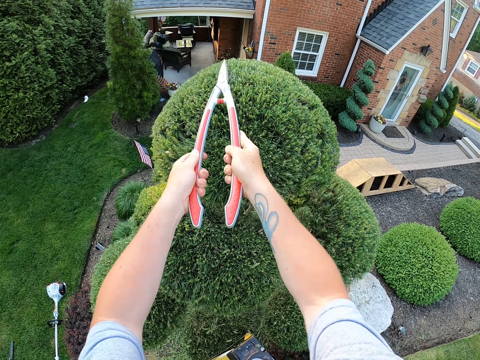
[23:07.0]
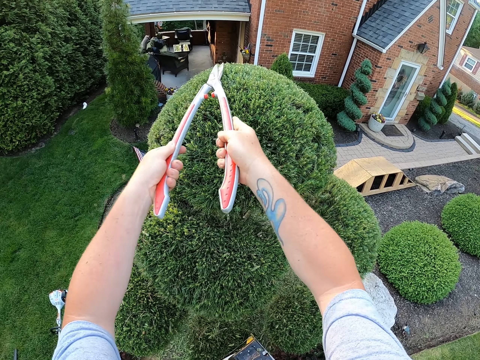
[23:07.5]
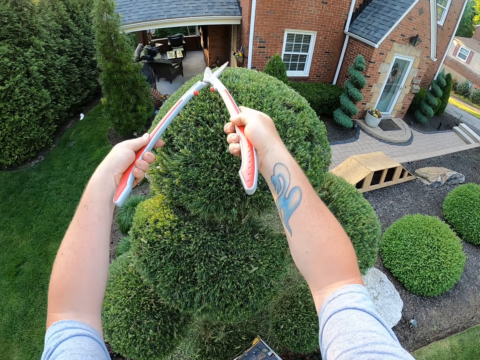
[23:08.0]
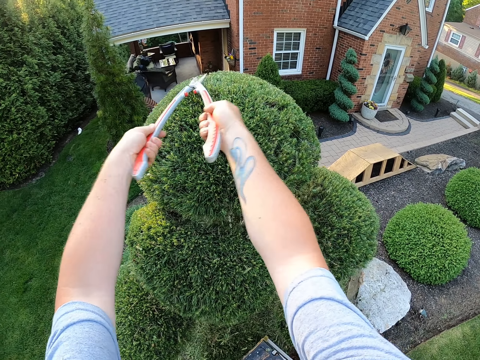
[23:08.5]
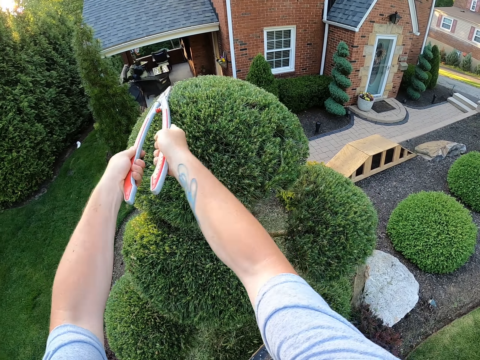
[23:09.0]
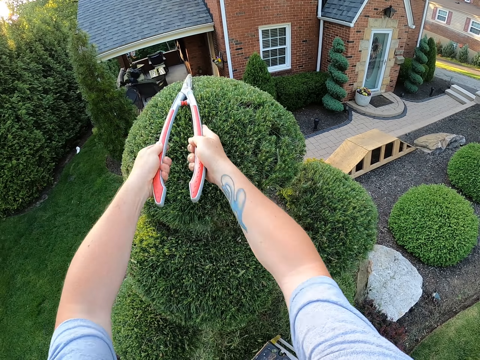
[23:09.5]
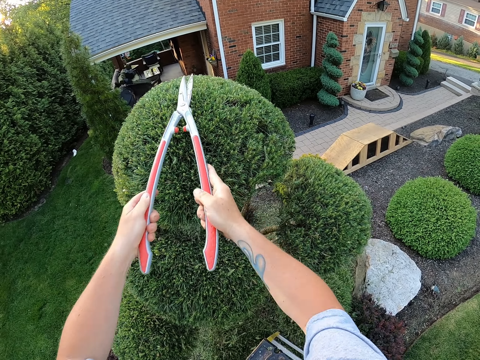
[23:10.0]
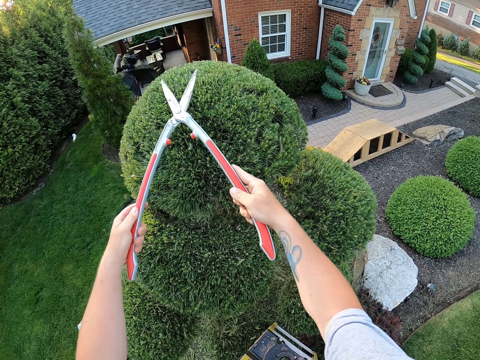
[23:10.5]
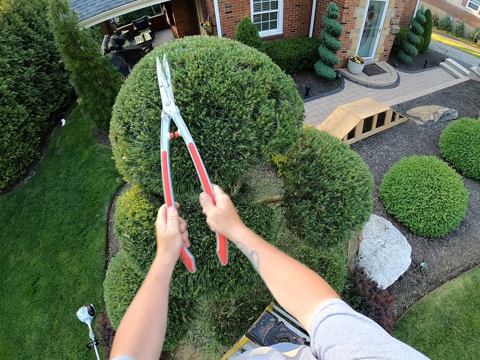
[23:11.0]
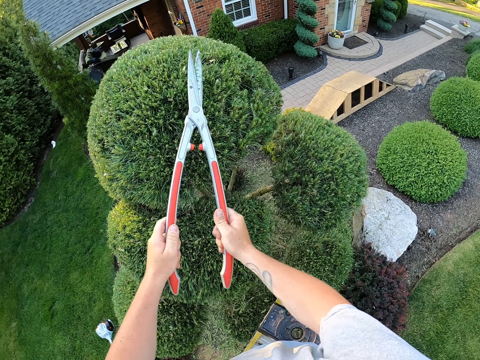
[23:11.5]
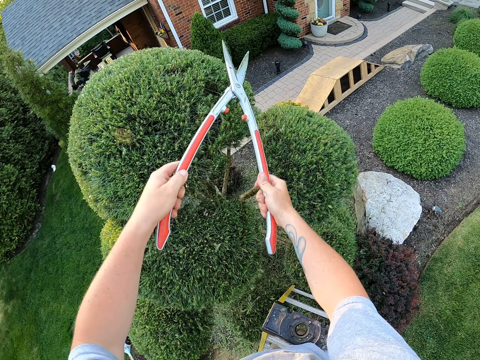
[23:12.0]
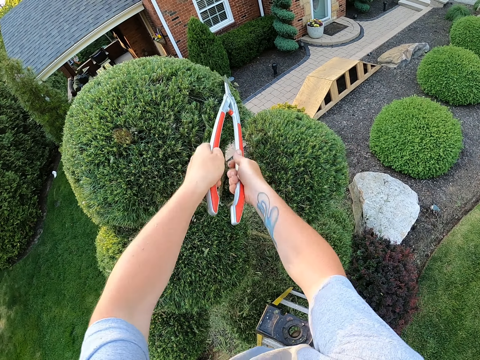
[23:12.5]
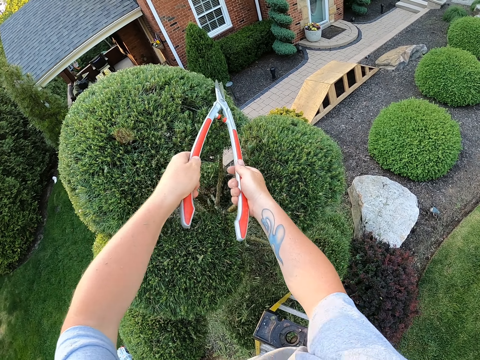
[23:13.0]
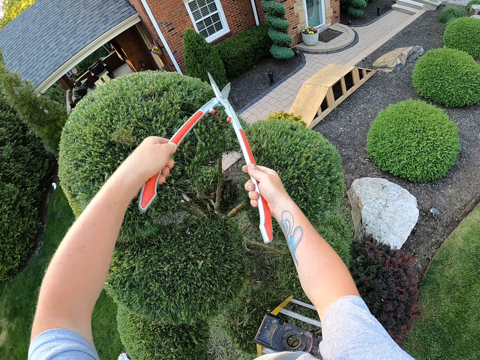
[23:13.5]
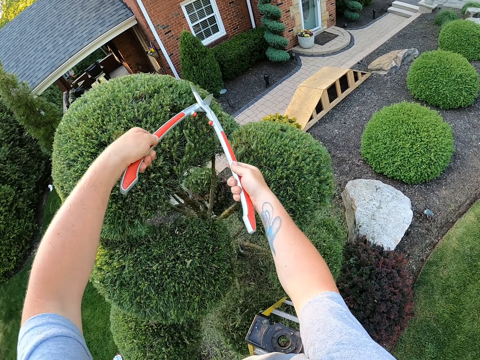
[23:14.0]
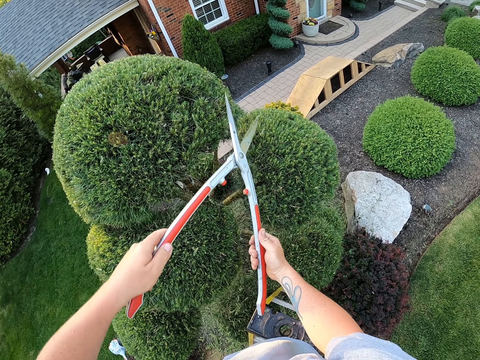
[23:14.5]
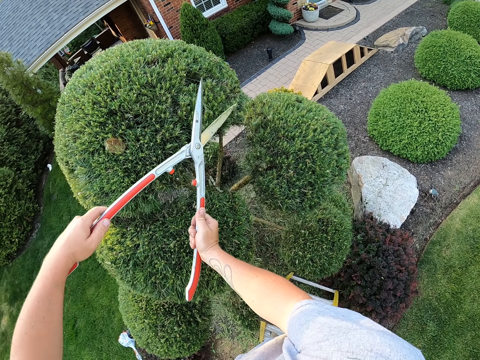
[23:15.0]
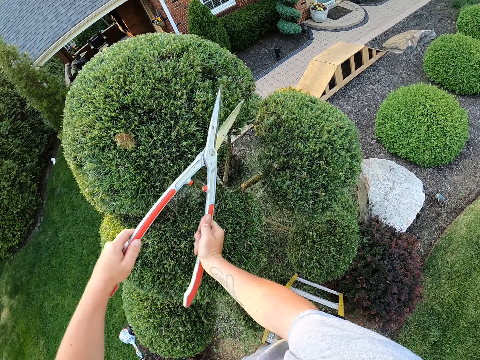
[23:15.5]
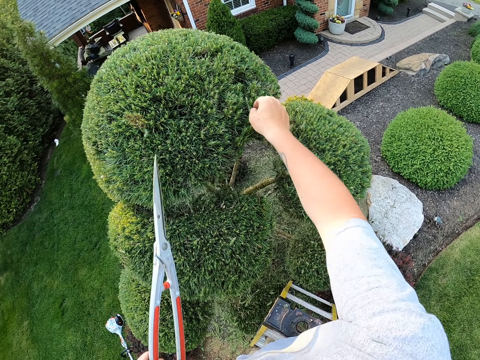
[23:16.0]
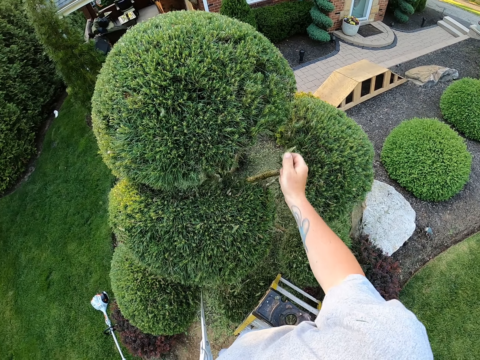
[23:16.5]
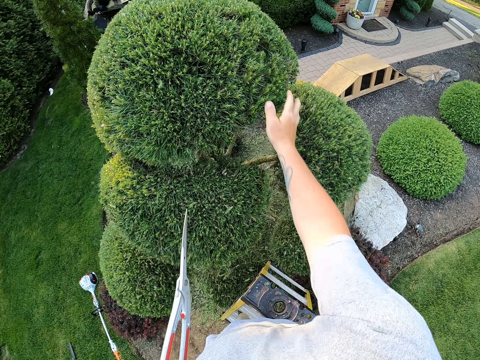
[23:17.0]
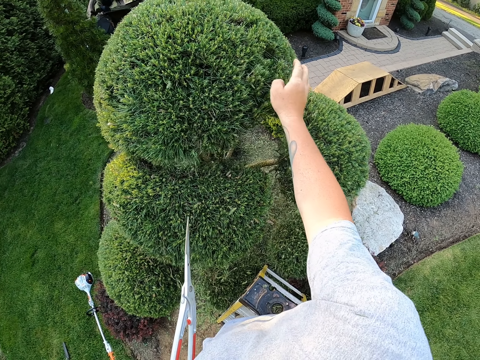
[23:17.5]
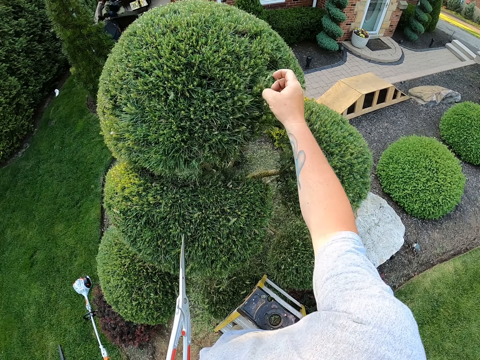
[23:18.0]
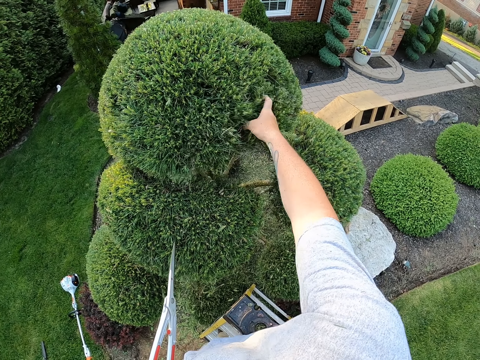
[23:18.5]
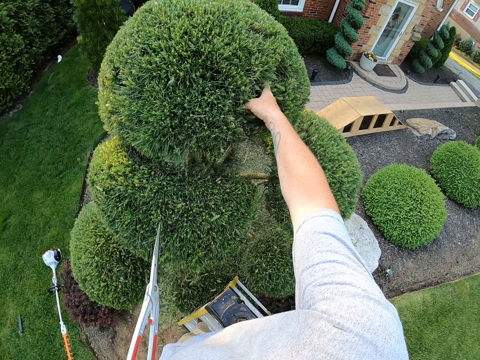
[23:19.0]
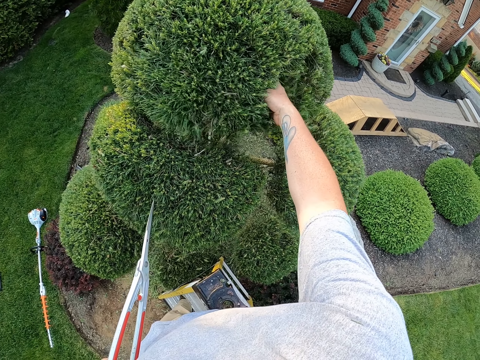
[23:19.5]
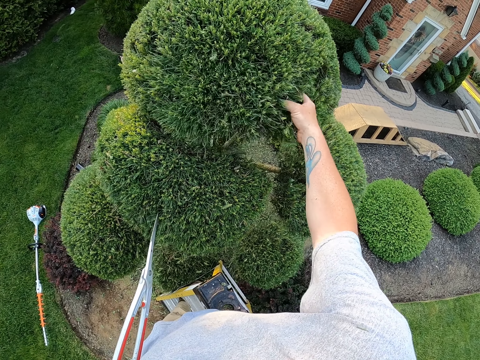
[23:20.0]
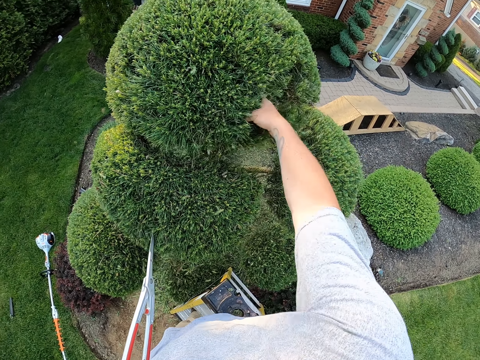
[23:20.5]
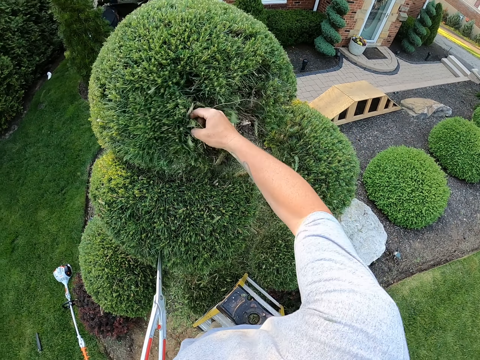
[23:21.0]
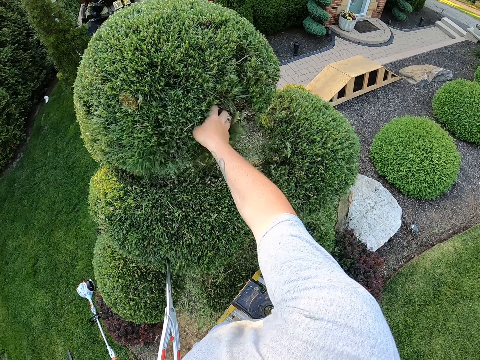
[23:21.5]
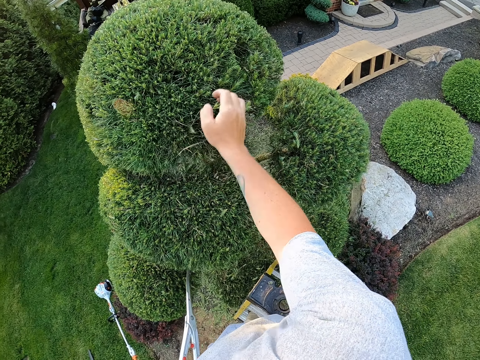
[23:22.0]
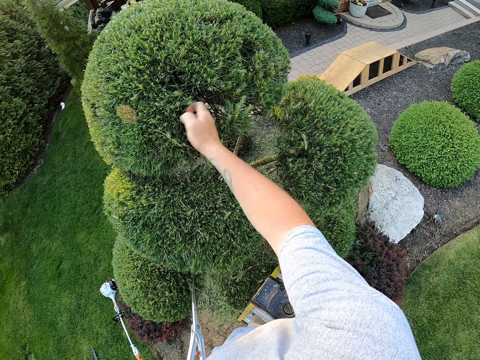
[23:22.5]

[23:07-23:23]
The camera wearer plucks a leaf from the shrub with the right hand. They shake the garden tree with the right hand.

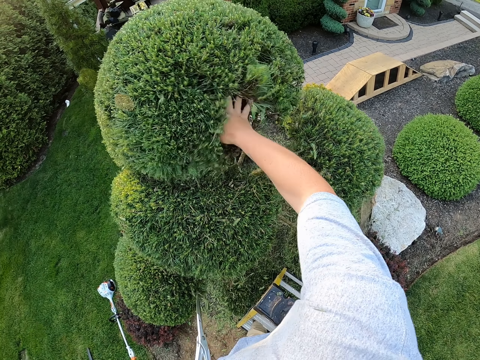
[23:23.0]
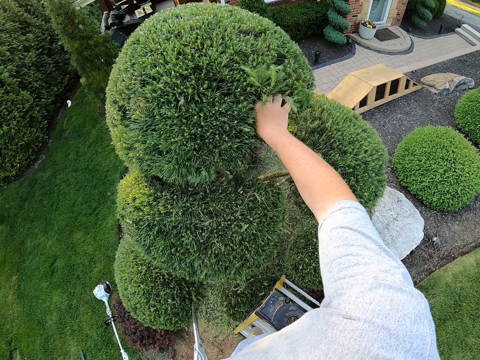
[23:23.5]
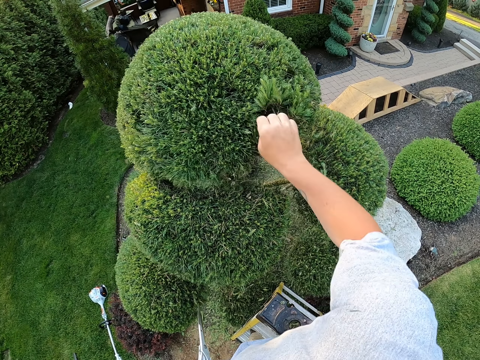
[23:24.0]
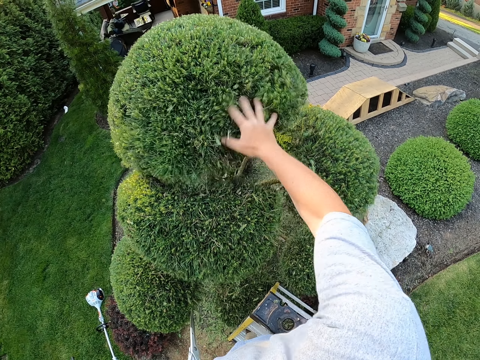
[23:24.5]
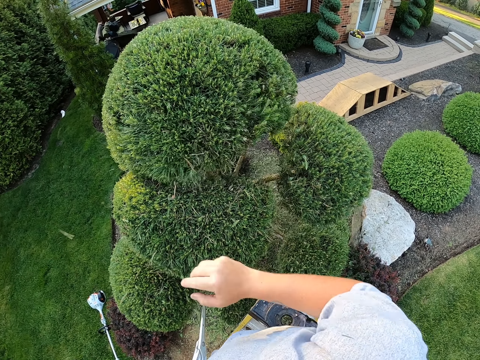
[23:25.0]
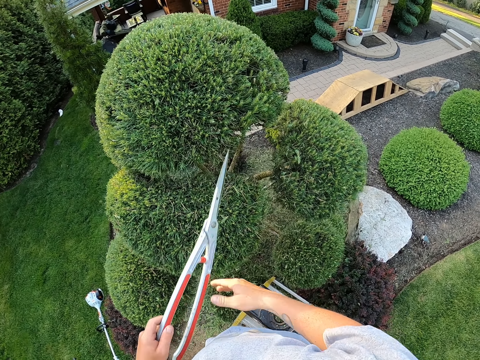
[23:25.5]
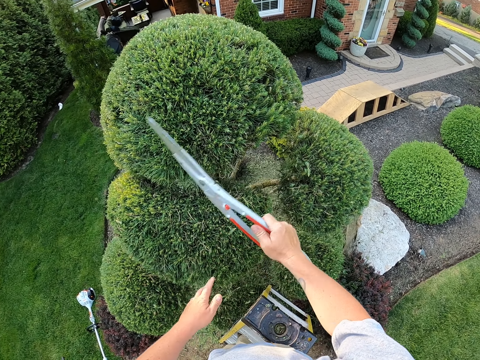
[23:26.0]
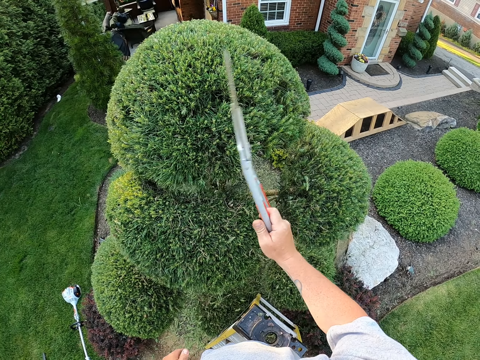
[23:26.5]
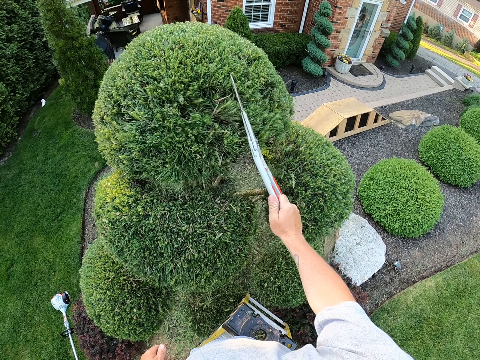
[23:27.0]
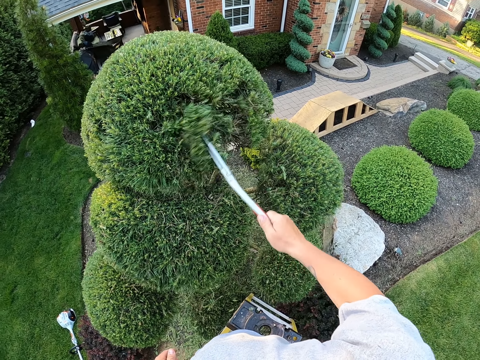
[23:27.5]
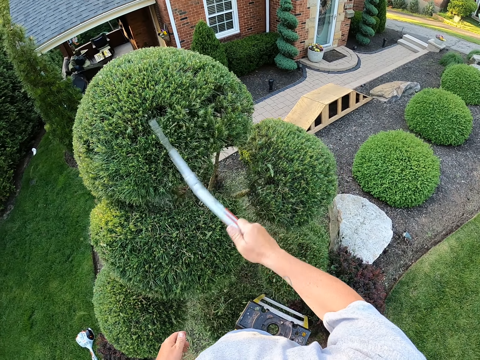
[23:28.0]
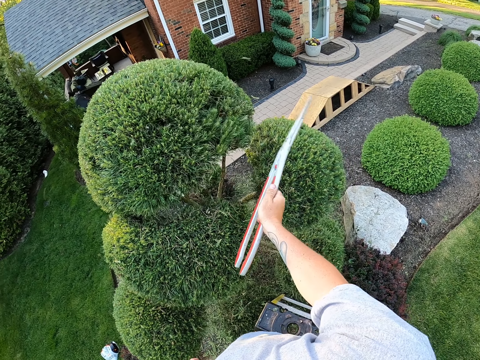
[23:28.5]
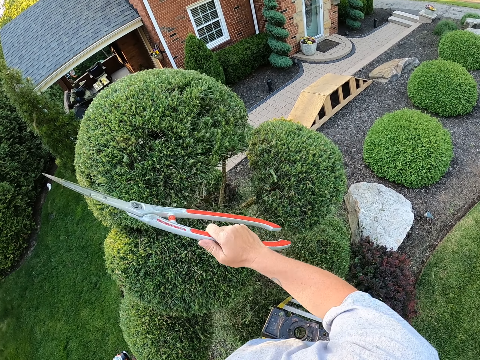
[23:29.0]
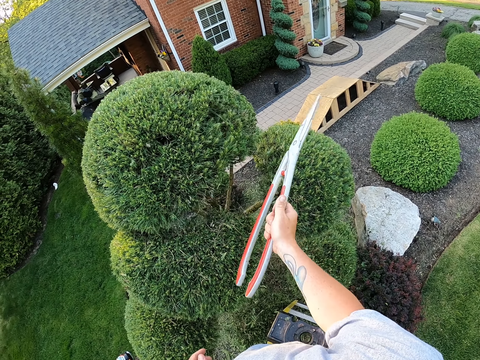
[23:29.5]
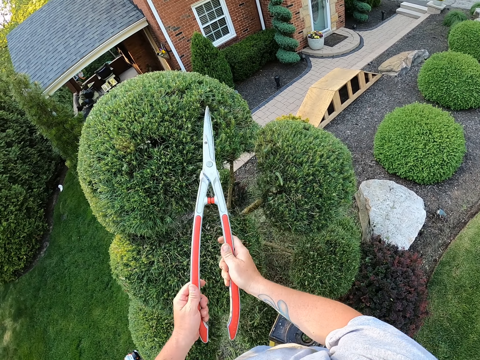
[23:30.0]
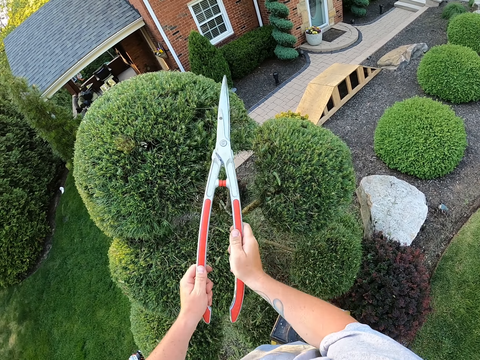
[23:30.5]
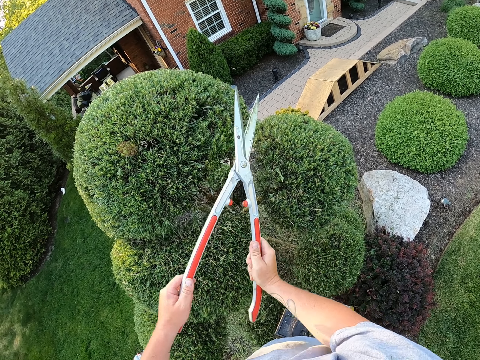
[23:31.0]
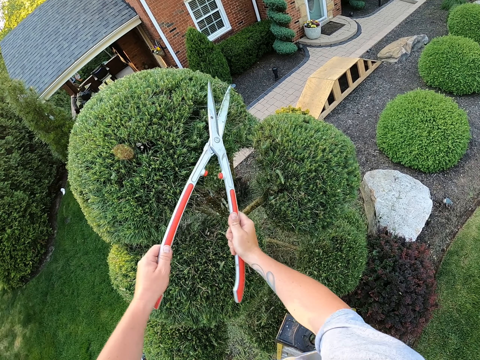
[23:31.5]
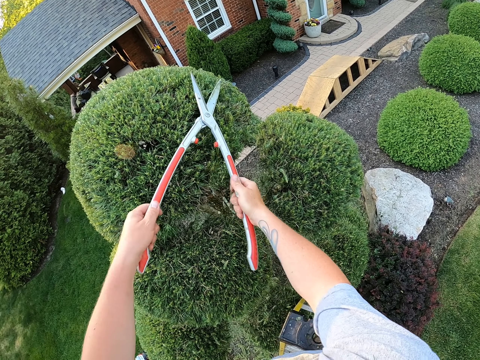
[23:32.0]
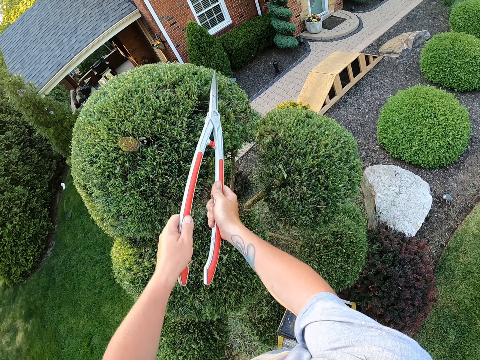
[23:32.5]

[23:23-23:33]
The camera wearer places the shear hedge in the right hand with the left hand. They shake the shrub with a trimmer. They strike the garden tree with the shear hedge in the right hand. They trim the garden trees with the shear hedges.
